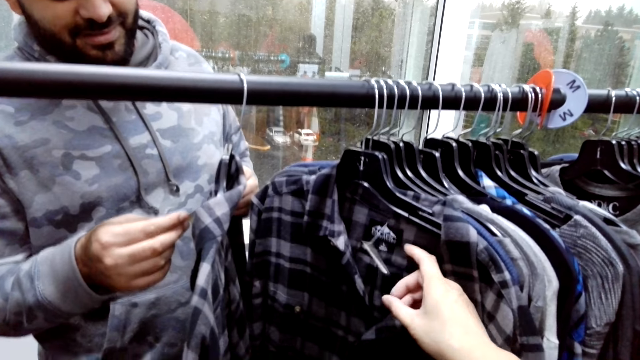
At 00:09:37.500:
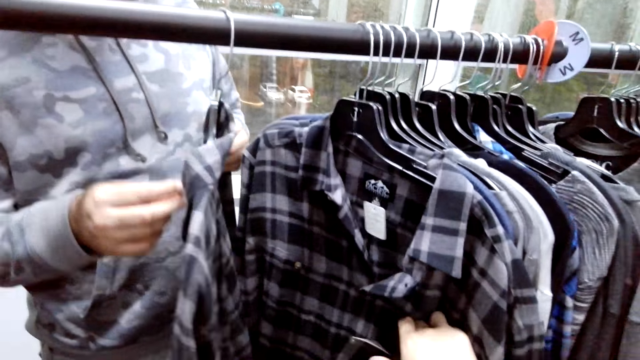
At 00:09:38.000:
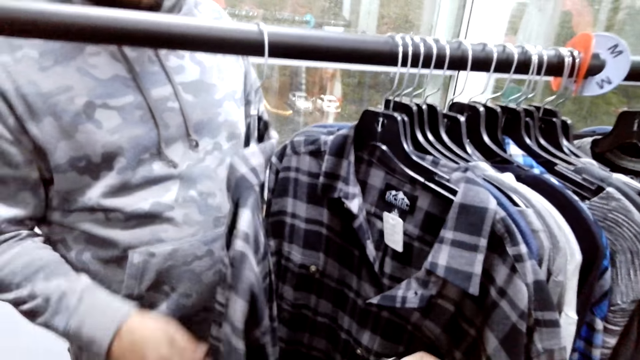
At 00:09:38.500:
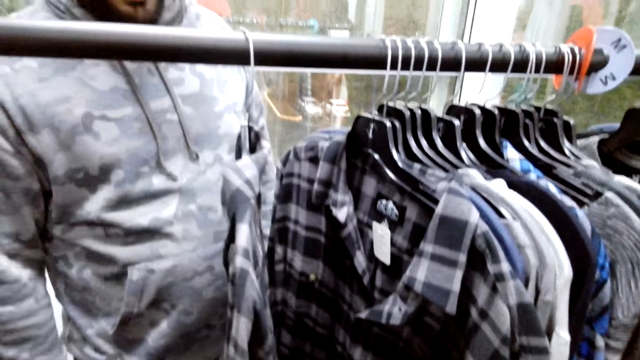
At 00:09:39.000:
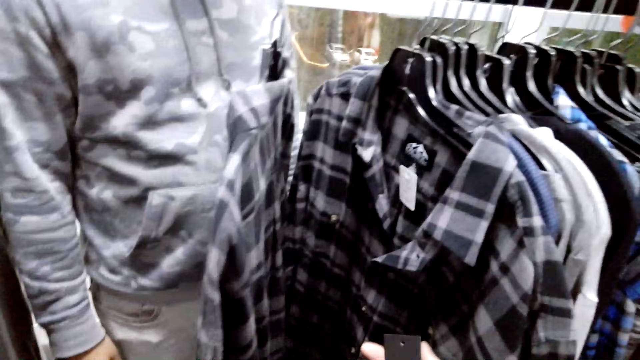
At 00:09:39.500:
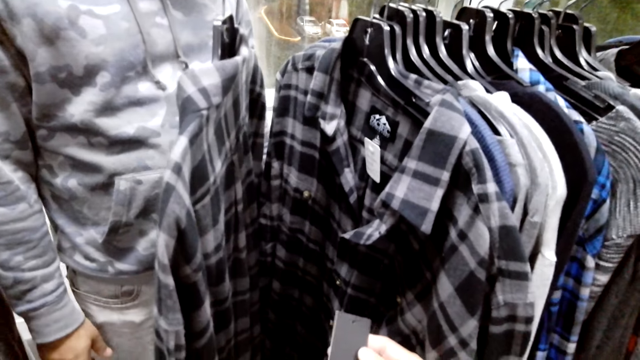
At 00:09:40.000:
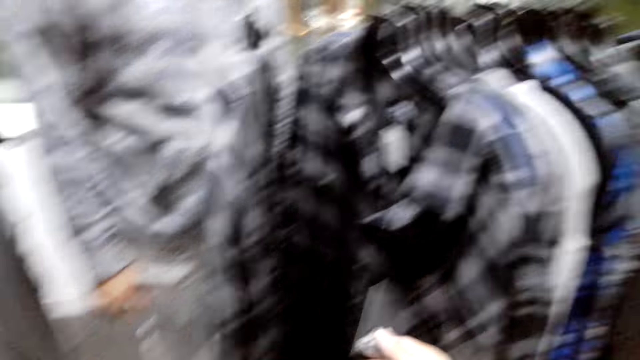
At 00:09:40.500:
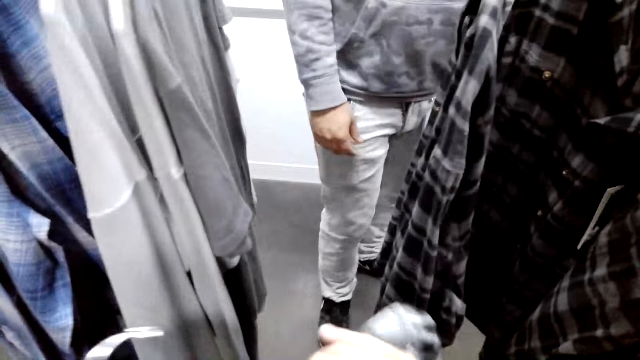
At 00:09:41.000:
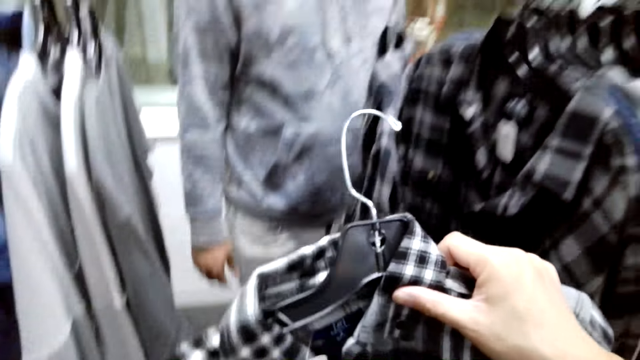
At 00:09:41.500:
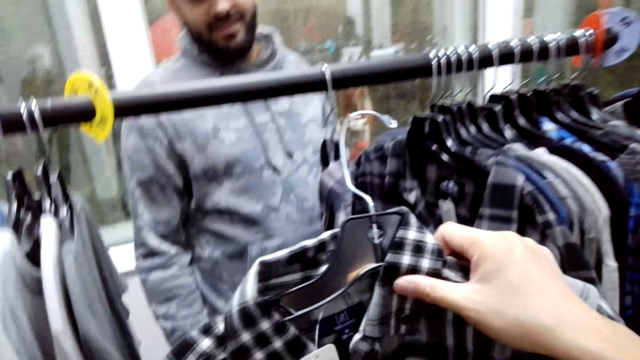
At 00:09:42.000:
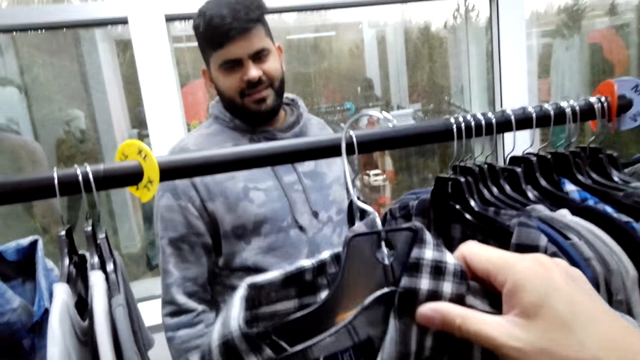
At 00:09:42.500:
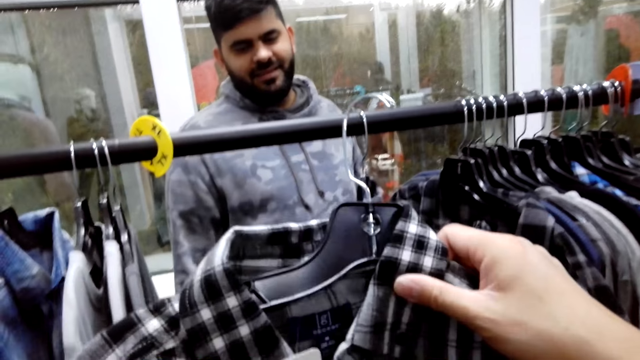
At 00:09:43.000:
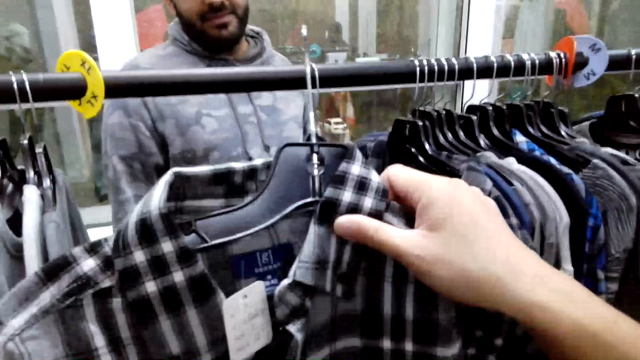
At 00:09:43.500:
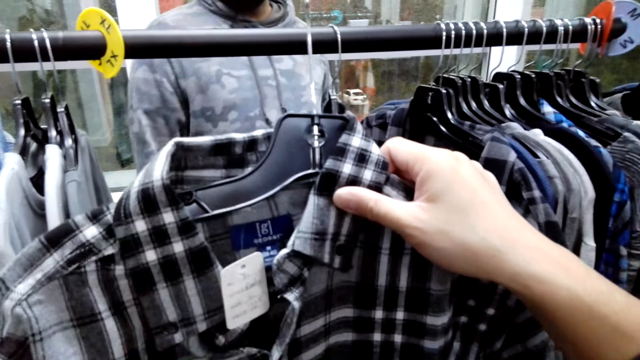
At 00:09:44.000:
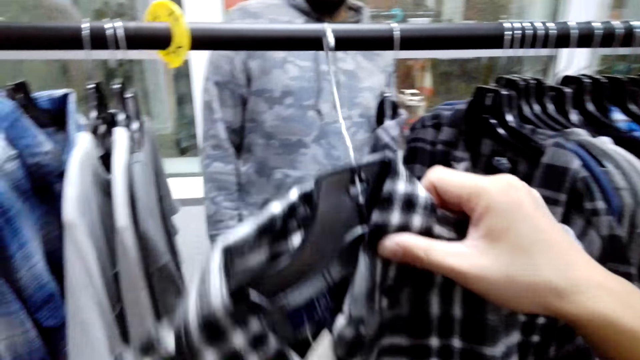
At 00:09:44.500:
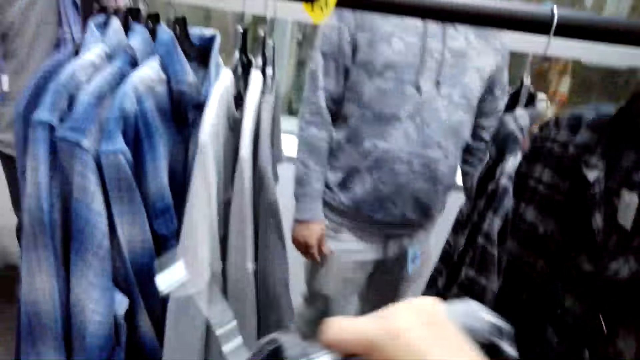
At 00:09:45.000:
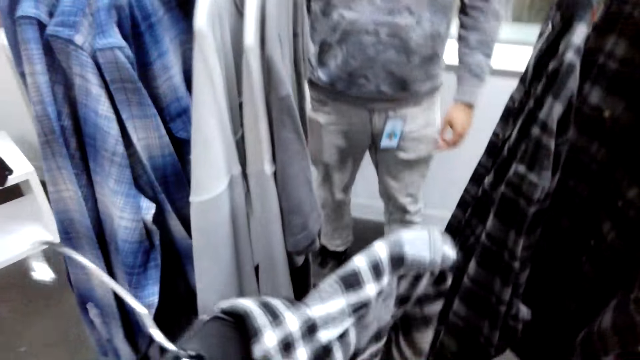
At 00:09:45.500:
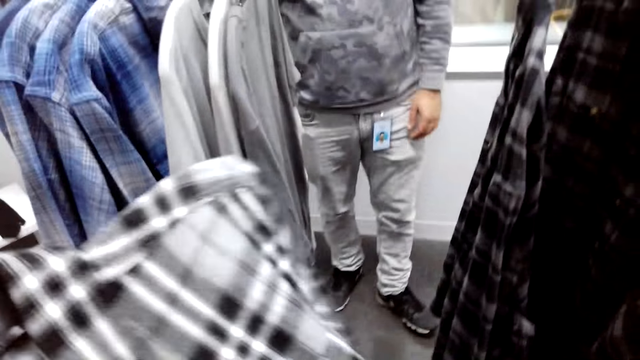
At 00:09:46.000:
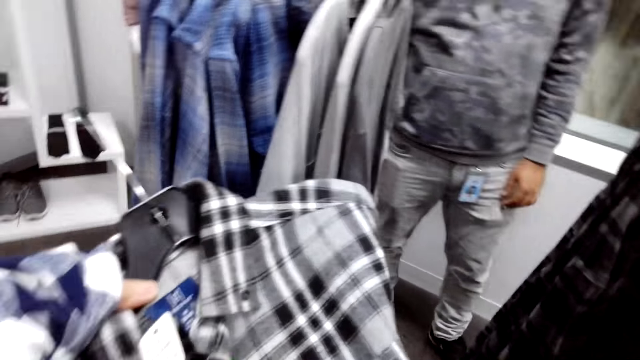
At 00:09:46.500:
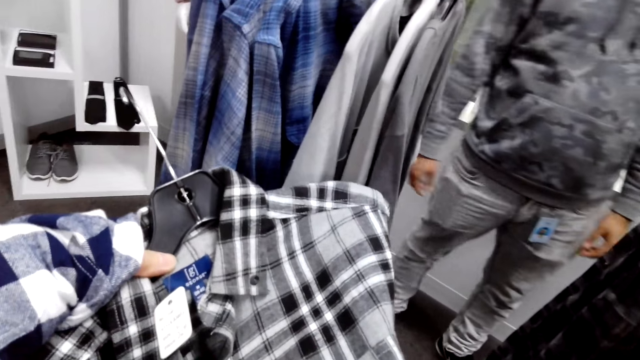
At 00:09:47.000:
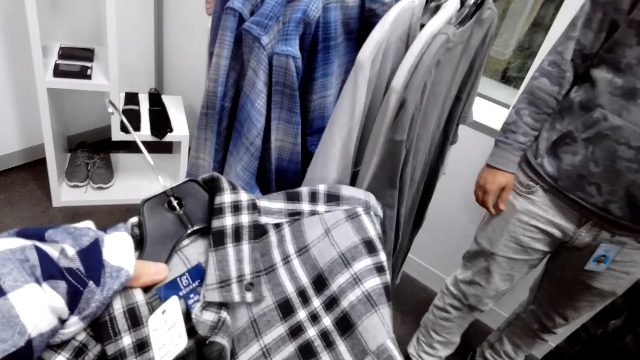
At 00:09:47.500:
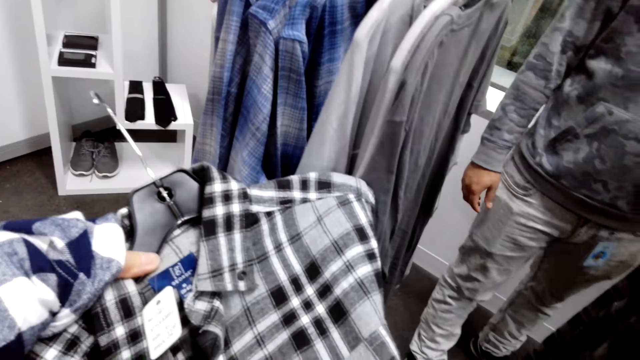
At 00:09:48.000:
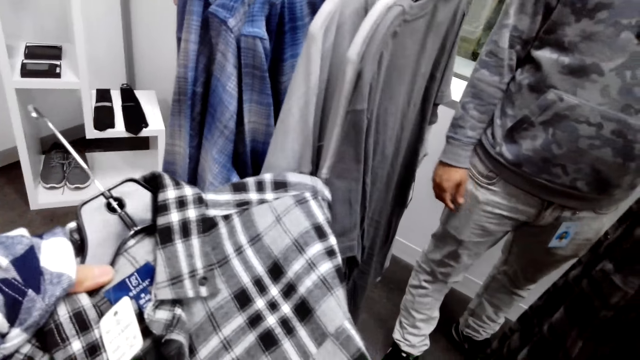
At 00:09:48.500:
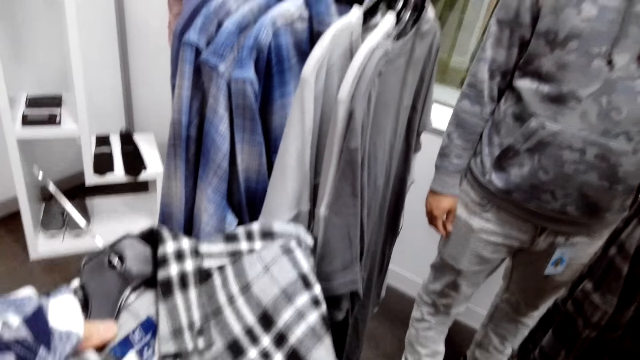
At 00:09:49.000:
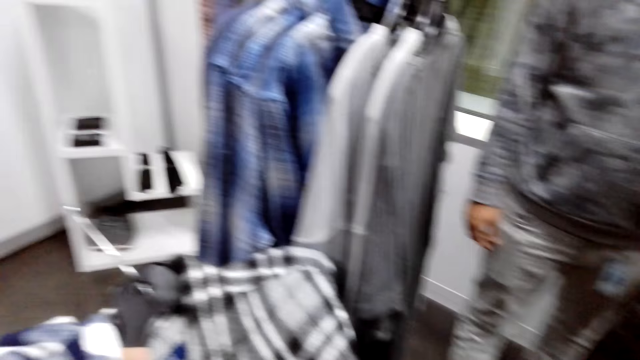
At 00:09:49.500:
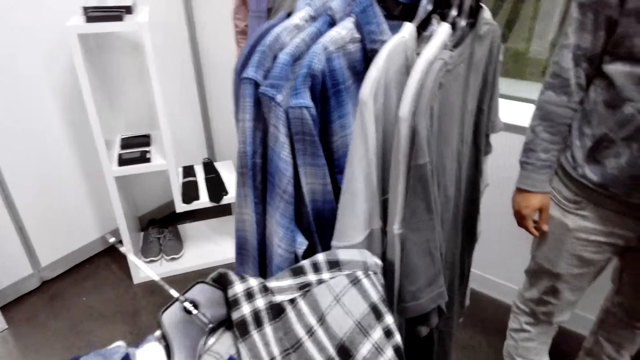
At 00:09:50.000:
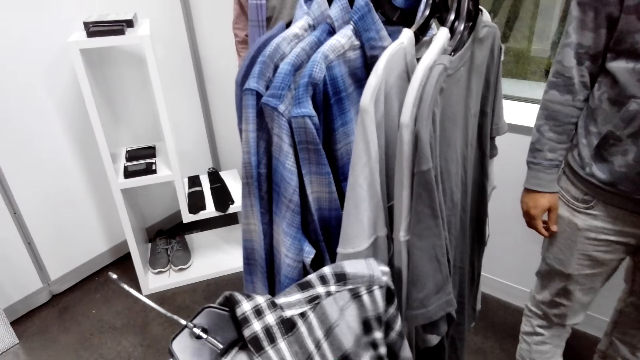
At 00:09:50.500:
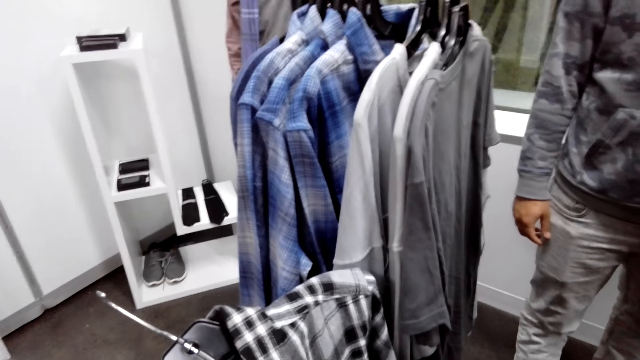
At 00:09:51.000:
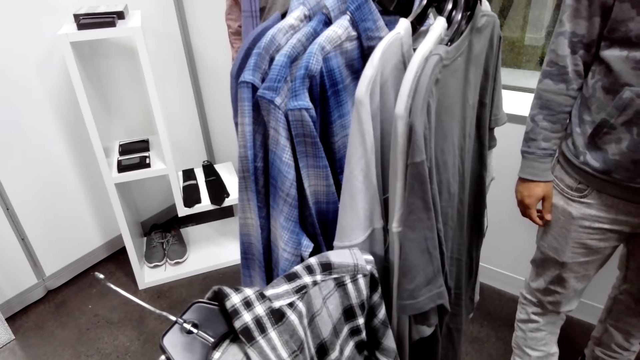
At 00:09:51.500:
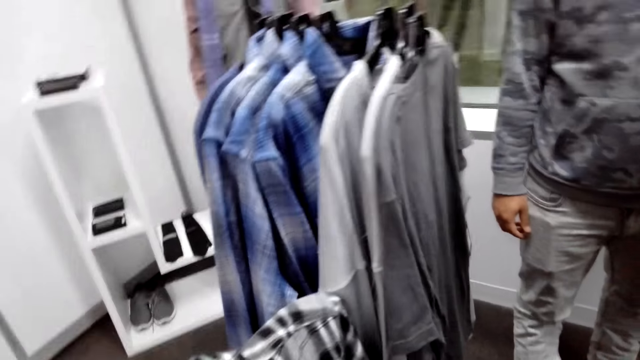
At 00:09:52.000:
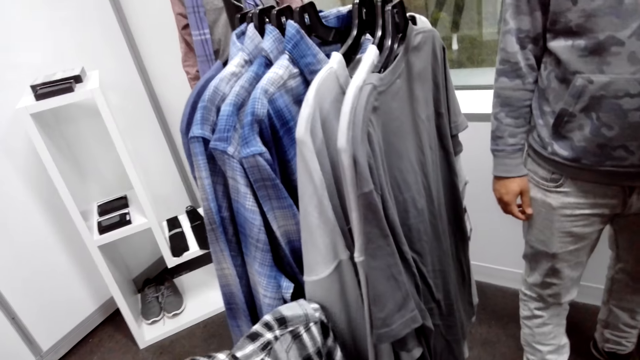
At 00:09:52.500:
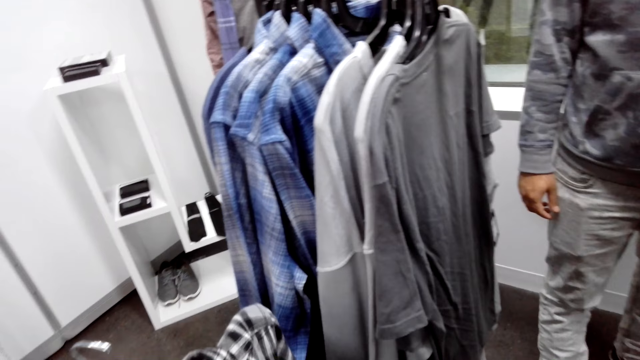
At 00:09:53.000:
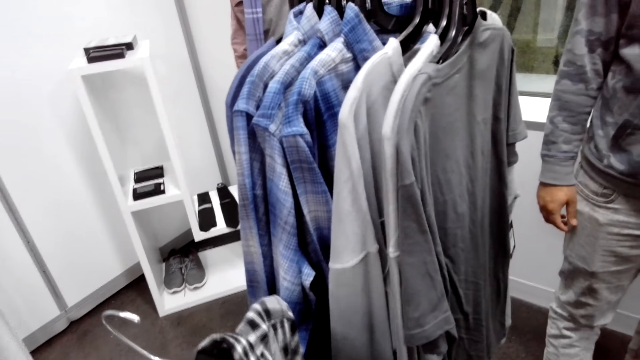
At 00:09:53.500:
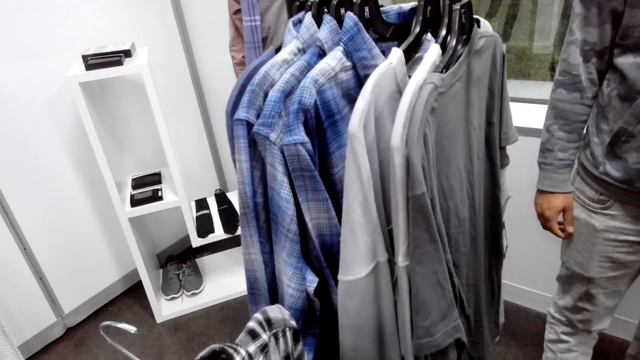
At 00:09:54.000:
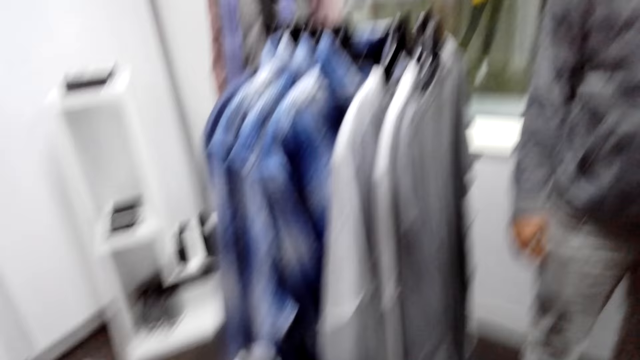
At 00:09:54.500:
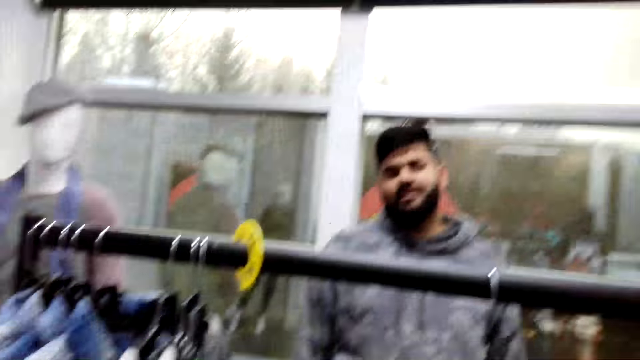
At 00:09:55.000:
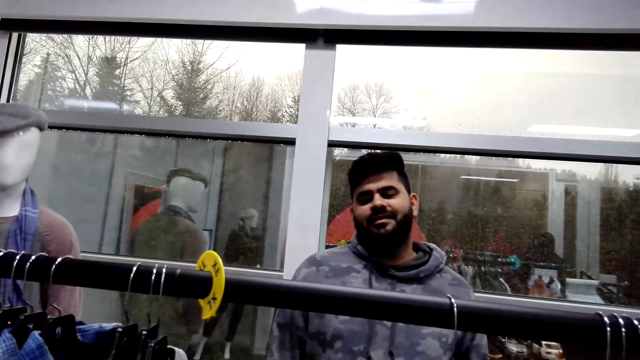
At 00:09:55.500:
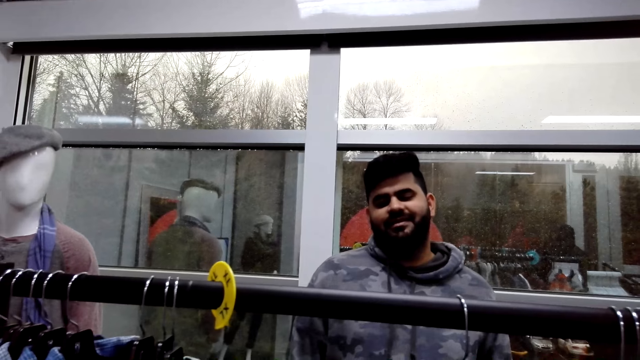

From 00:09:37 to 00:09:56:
A person holds a price tag. The camera wearer picks up a t-shirt. They drop the t-shirt on something. They hold the t-shirt with the left hand.

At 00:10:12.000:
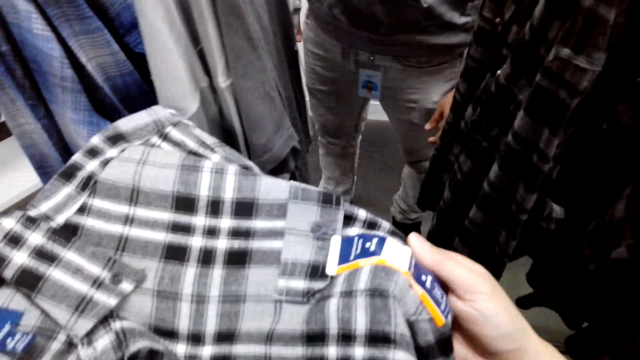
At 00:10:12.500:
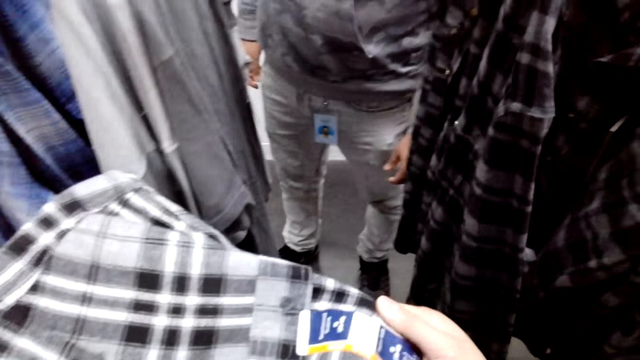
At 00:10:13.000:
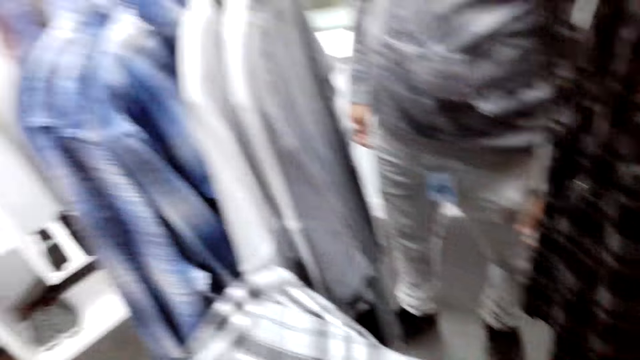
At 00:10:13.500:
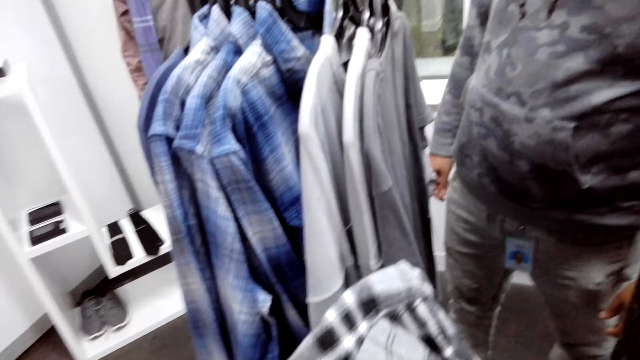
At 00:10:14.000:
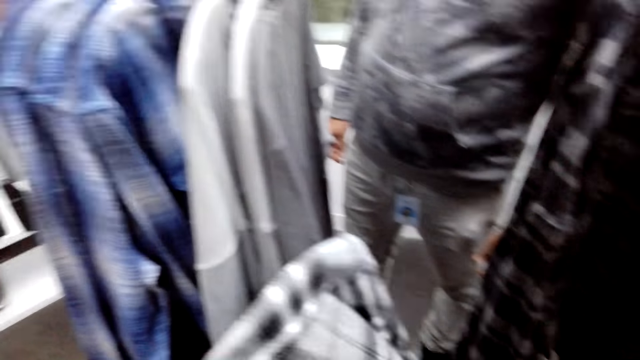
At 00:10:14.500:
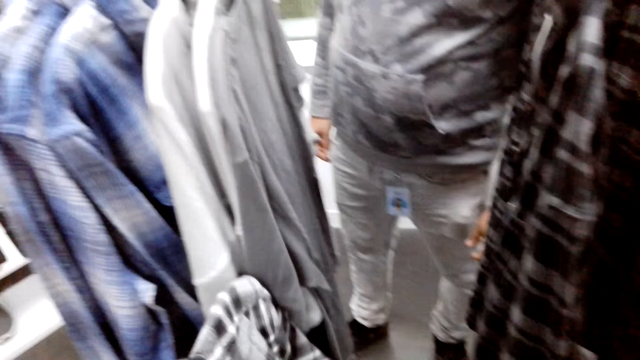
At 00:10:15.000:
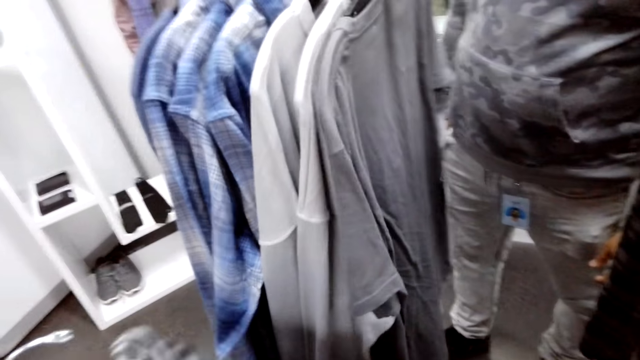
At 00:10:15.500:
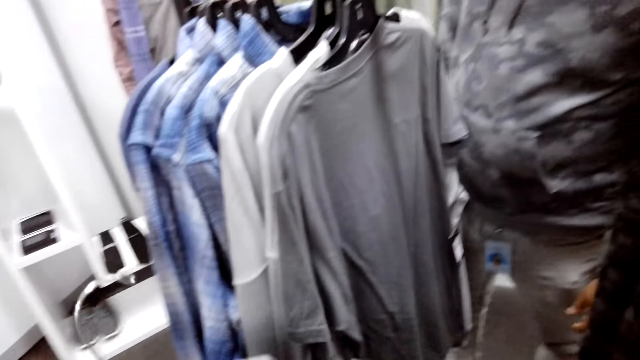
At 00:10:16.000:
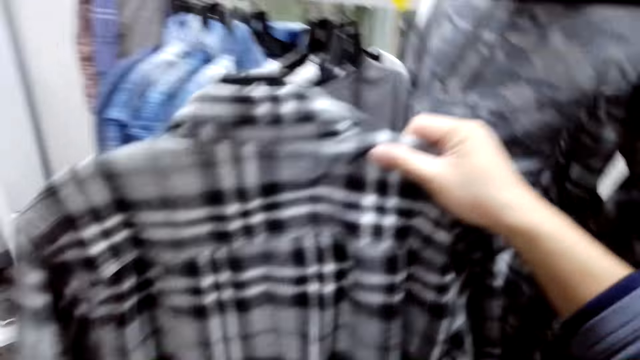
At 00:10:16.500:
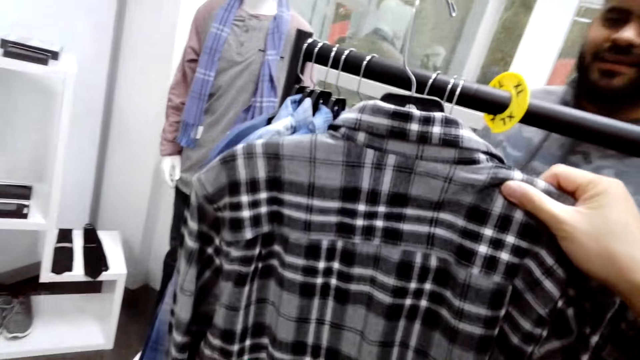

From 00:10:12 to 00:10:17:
A person laughs.
